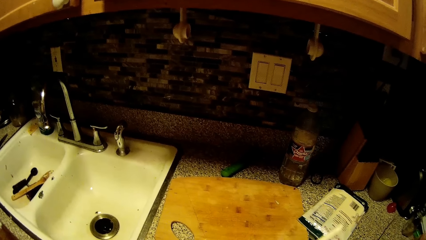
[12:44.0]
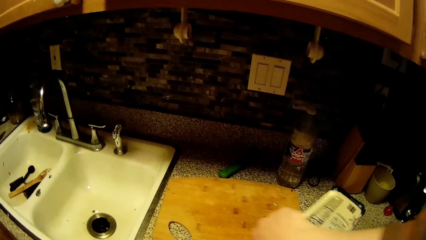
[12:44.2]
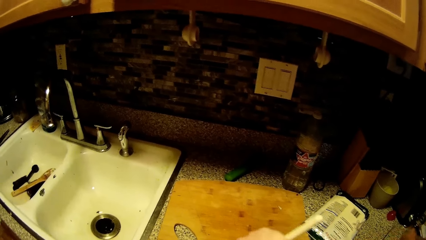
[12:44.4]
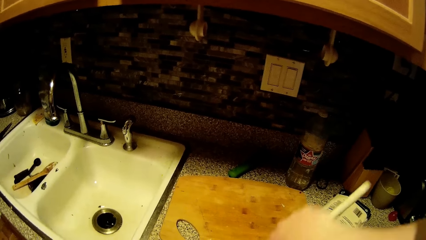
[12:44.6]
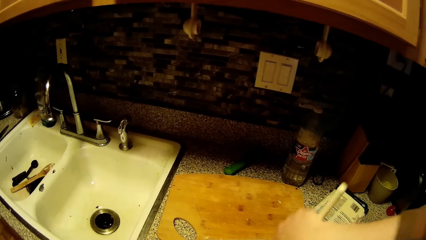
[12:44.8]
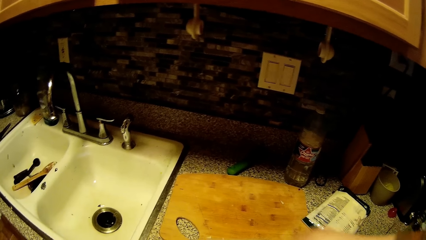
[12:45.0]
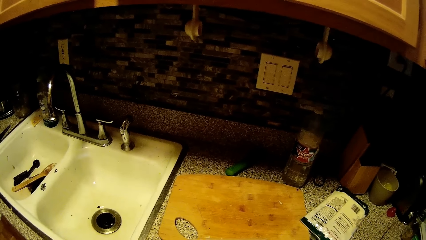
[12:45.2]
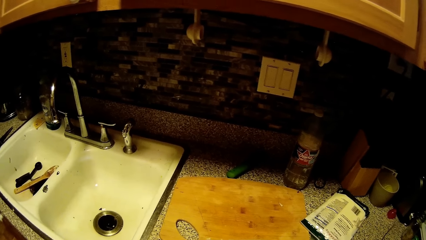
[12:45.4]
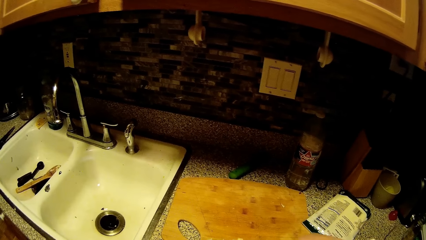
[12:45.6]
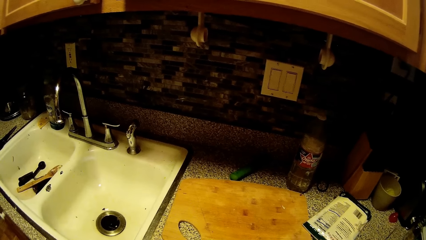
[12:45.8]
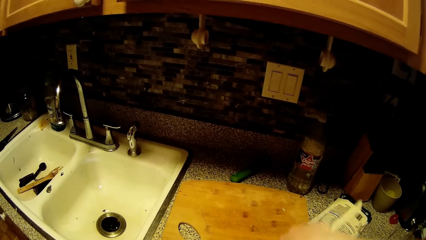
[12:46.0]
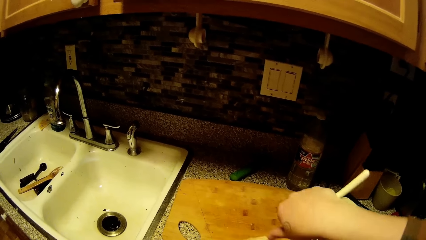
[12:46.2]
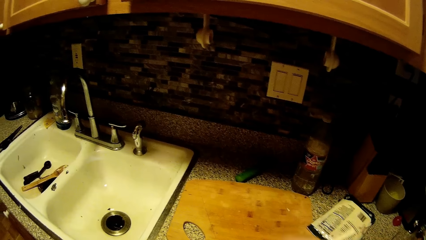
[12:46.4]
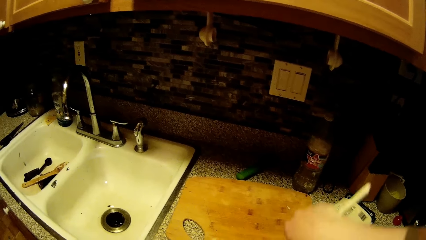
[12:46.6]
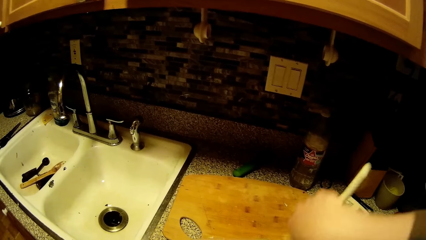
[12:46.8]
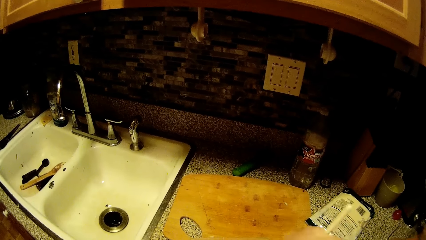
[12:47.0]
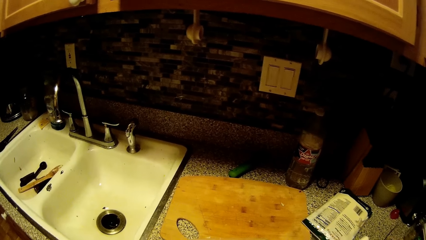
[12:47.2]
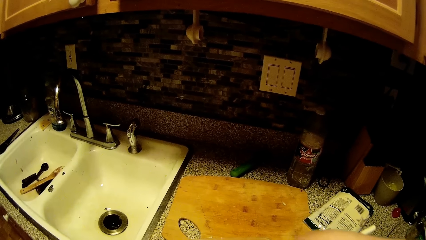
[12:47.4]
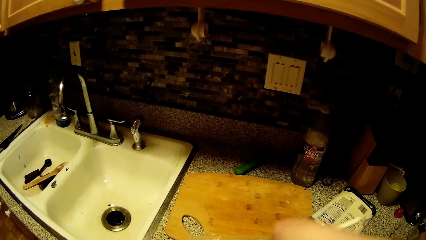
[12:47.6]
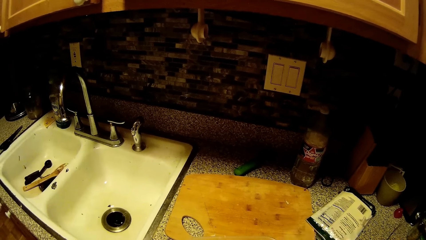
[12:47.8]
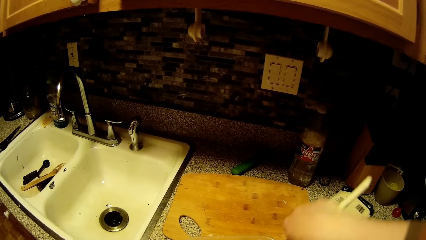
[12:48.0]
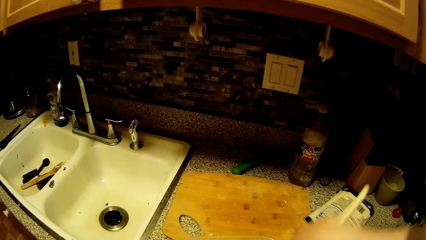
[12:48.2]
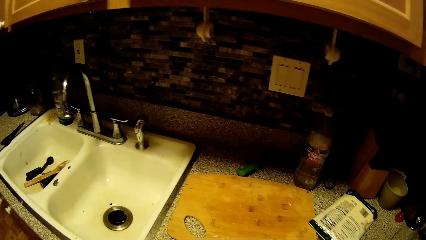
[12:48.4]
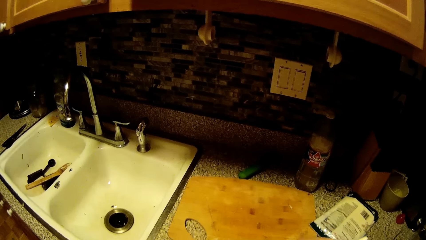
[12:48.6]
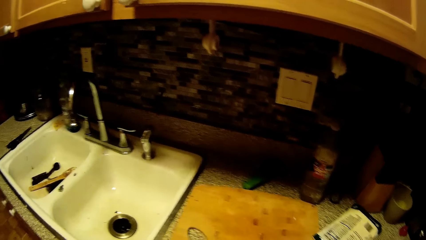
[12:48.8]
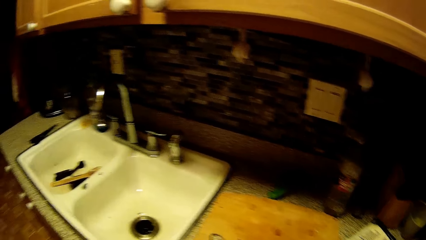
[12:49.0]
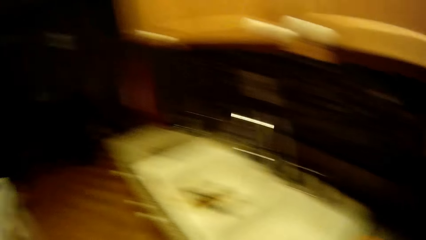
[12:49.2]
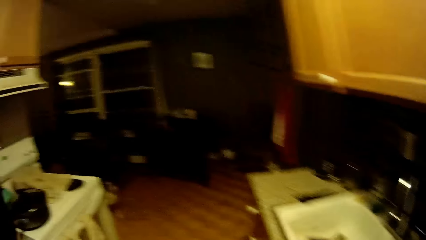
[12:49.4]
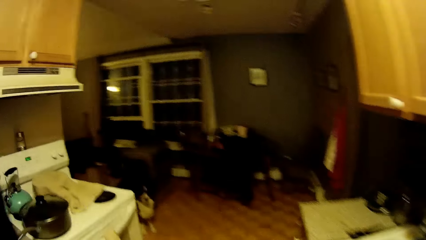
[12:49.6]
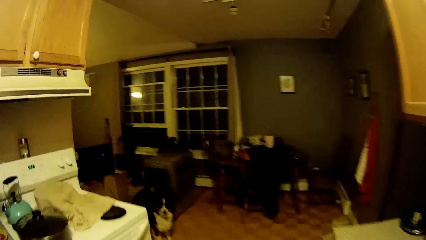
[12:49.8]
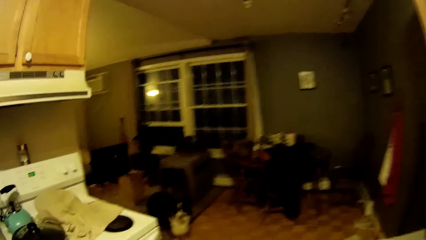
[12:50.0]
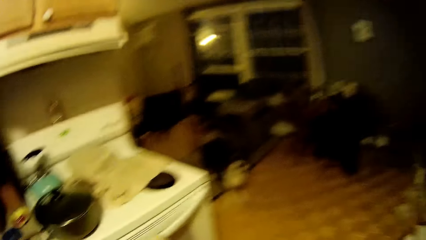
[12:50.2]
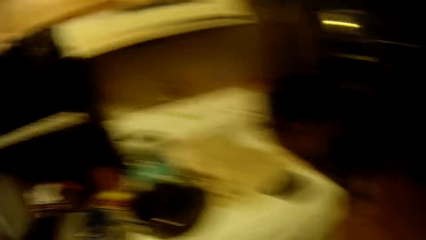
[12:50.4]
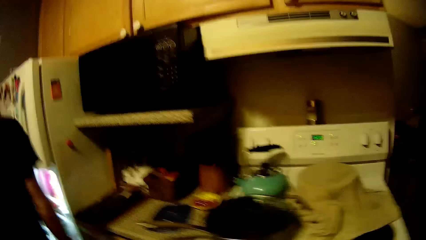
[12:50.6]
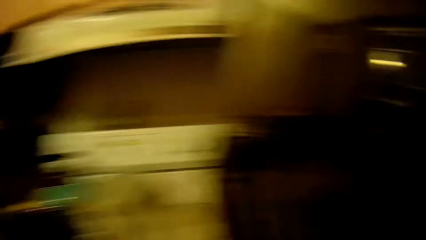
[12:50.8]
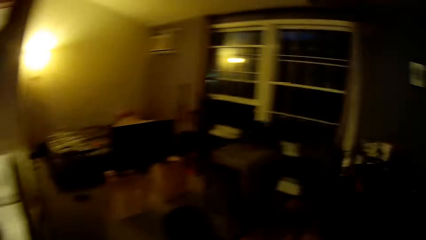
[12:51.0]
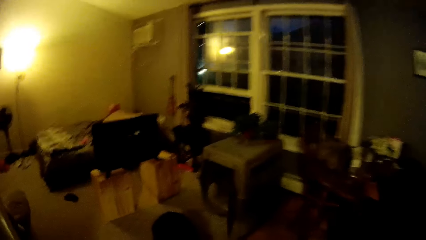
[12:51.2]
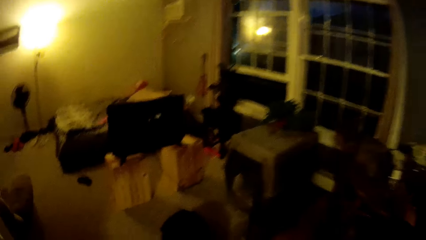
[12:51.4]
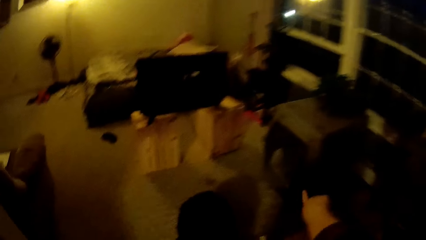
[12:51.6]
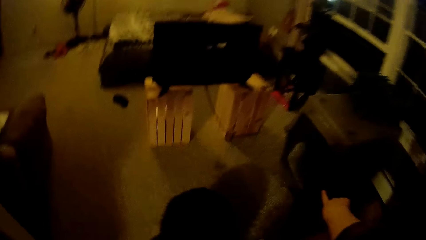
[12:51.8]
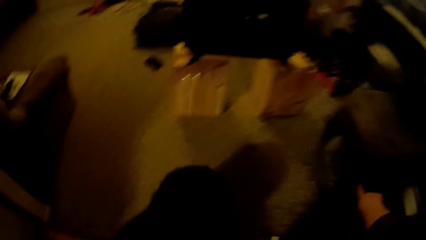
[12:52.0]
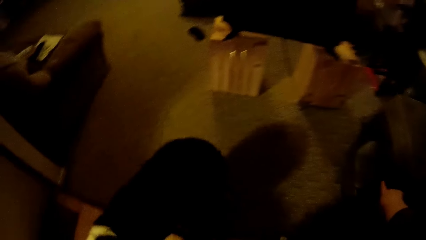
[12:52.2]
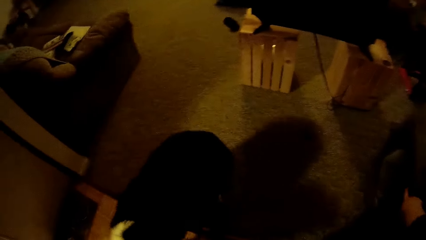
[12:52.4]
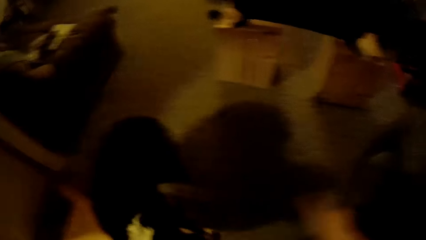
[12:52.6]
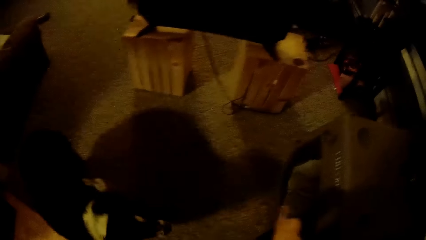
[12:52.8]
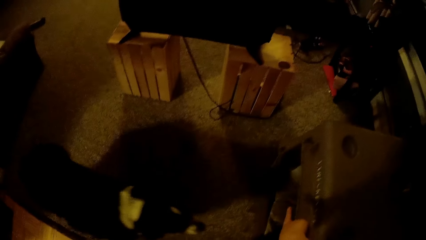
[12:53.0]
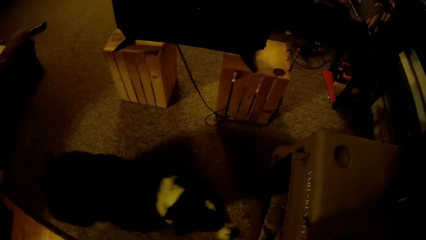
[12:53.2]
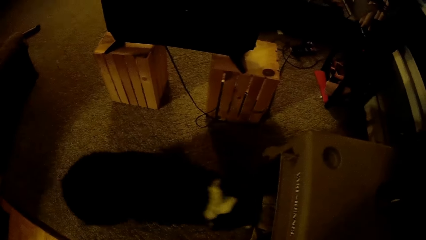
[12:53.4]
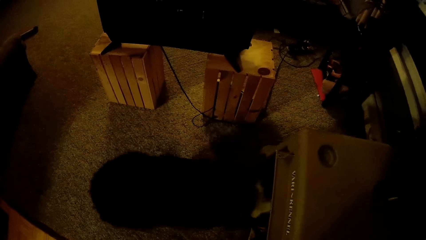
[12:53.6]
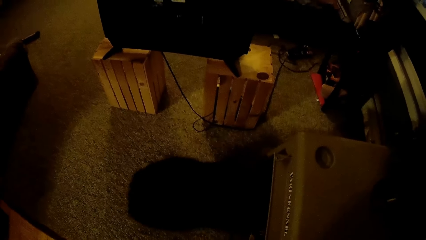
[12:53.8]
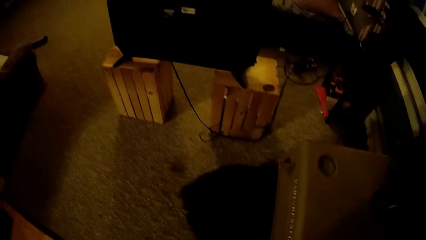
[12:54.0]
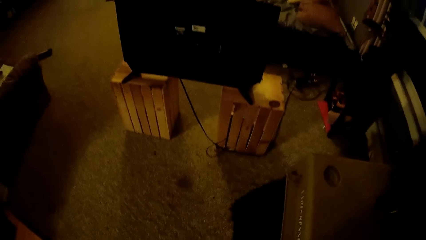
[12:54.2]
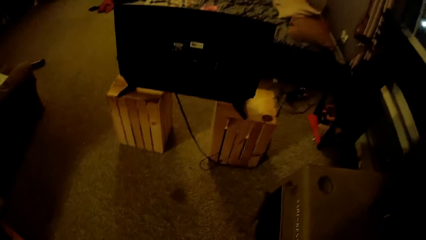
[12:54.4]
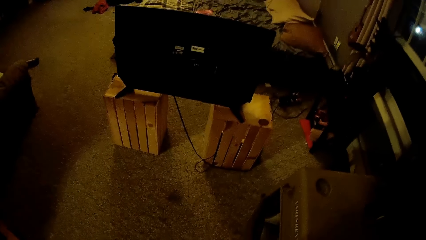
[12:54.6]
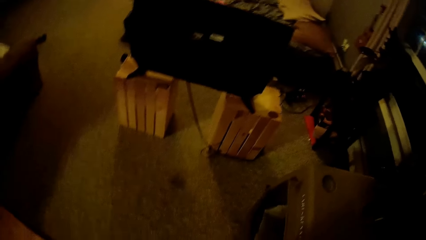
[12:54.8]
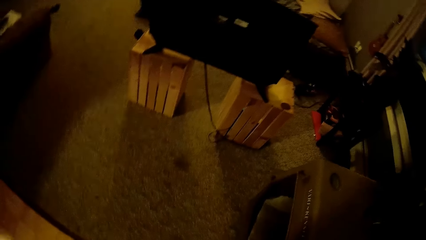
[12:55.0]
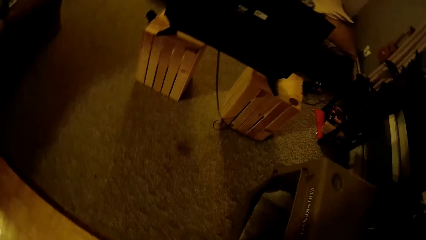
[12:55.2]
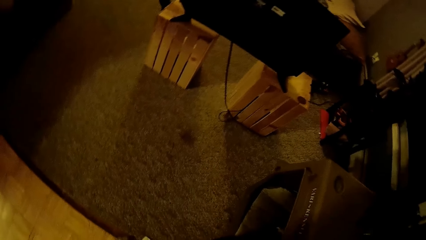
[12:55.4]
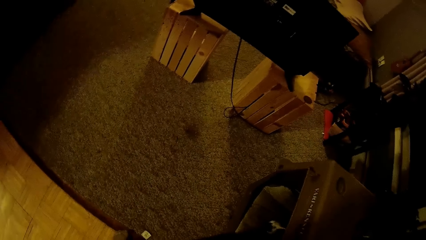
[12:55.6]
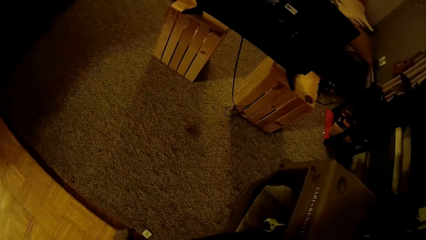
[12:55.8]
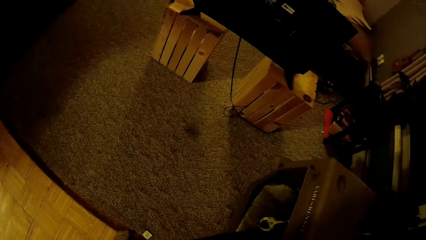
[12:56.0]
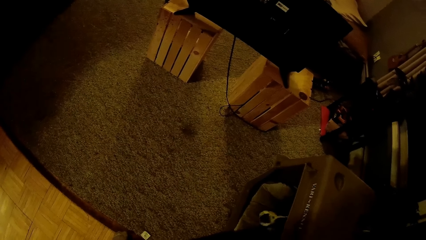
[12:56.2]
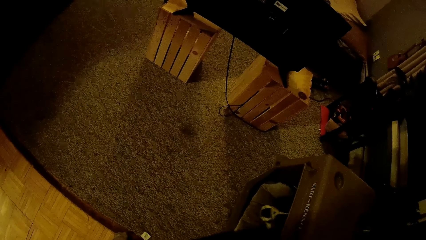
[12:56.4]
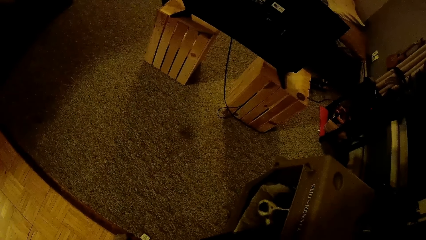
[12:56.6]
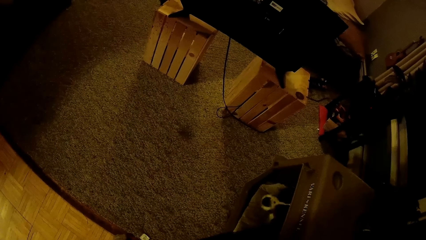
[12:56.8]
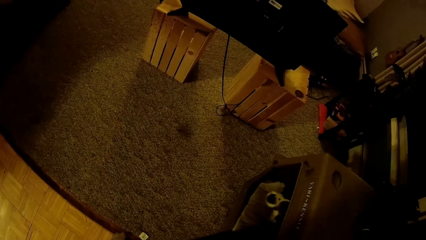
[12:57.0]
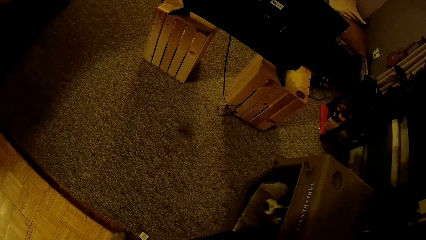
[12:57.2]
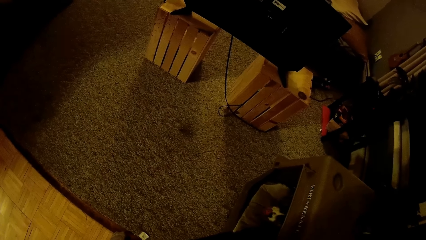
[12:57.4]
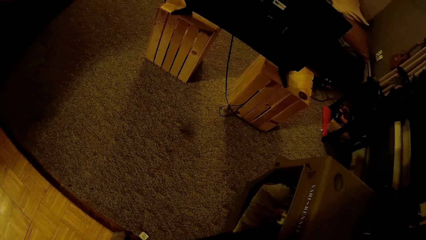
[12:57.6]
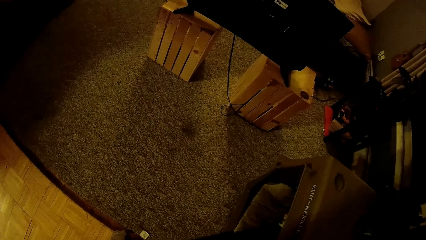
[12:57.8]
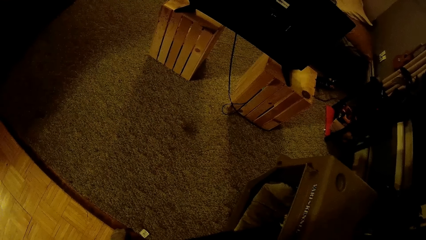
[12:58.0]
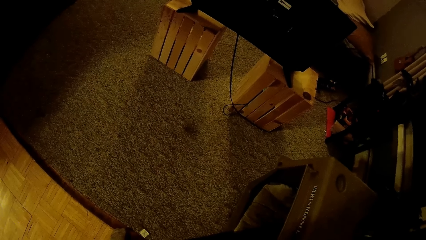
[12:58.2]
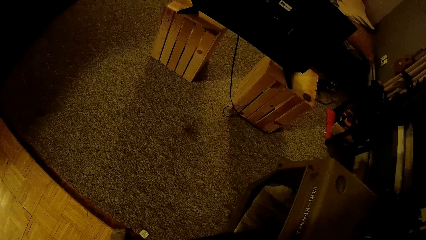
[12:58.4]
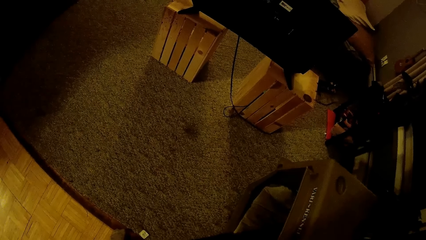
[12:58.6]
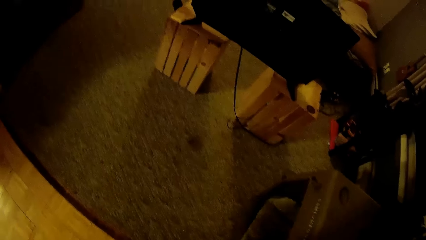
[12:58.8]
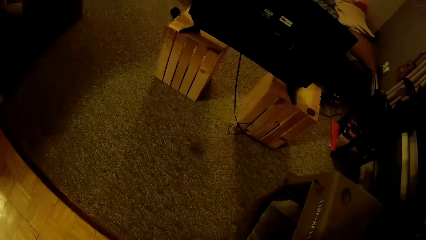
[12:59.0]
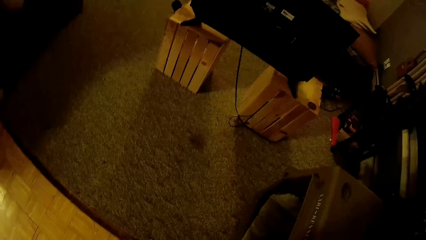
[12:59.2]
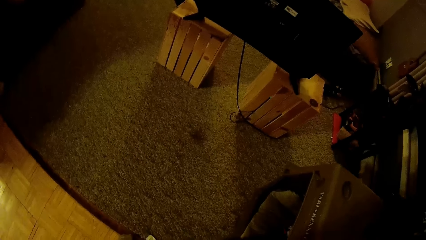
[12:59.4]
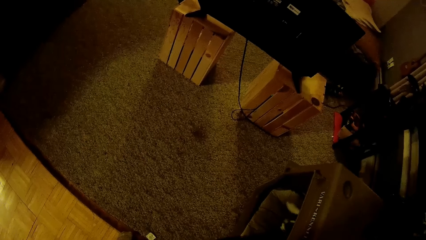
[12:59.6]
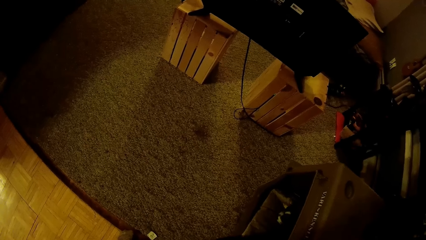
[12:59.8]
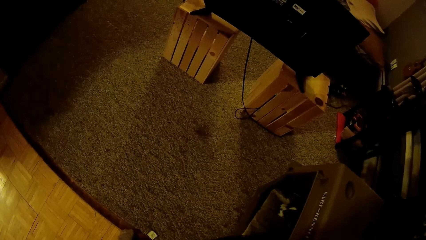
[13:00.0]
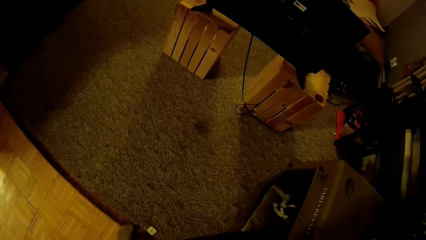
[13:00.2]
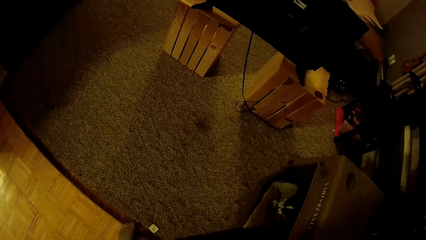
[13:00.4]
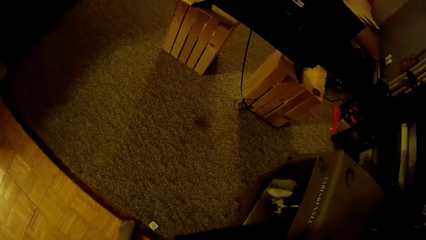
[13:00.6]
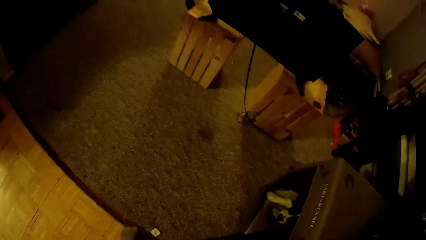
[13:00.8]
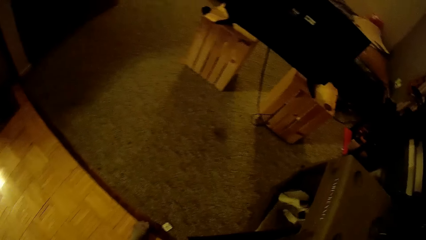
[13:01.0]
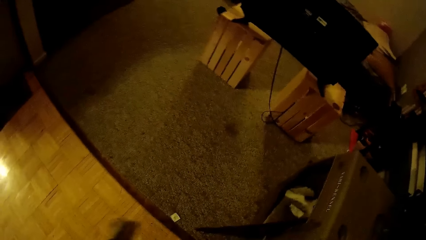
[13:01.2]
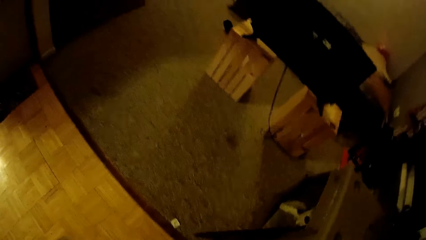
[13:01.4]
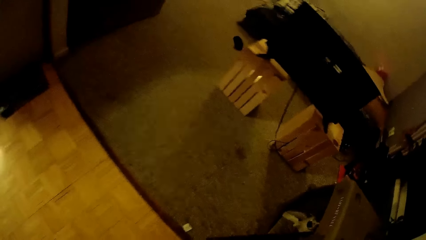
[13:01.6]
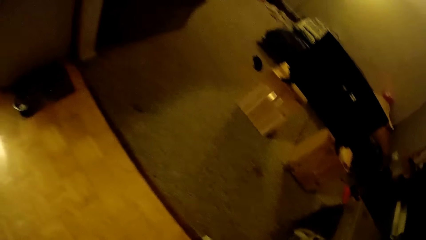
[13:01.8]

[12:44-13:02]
The man speaks to the camera wearer.
